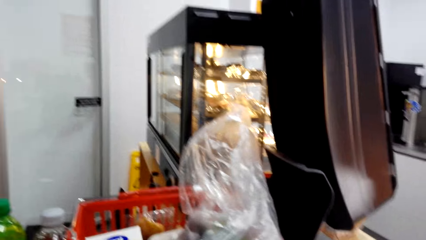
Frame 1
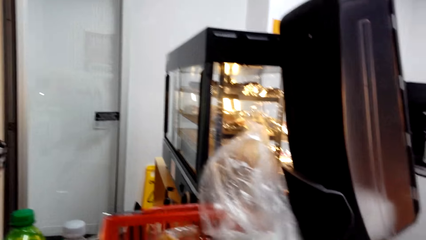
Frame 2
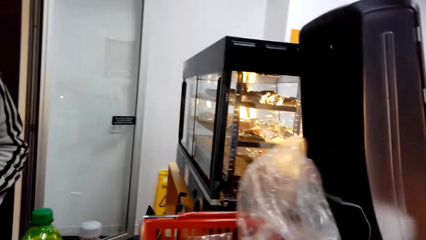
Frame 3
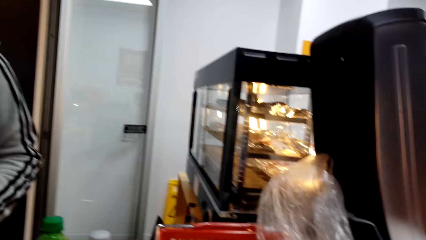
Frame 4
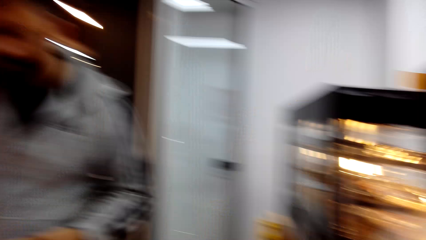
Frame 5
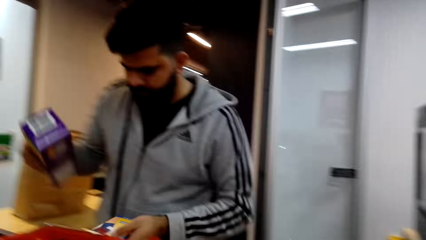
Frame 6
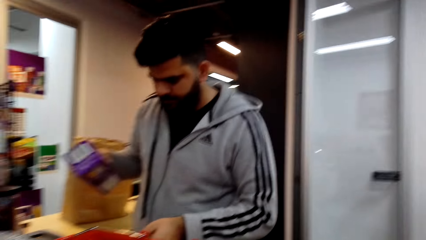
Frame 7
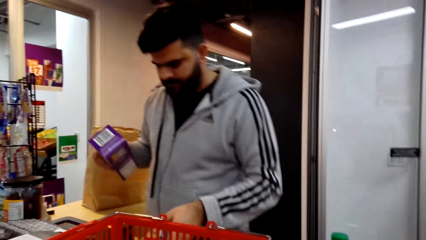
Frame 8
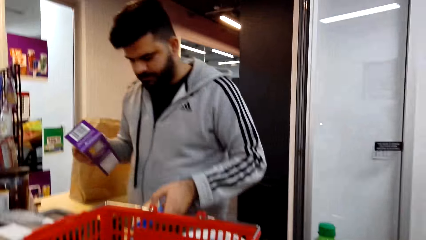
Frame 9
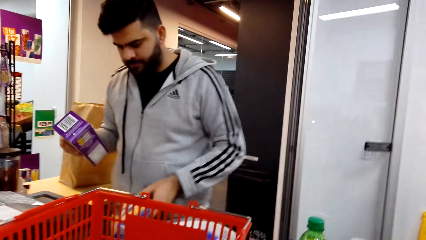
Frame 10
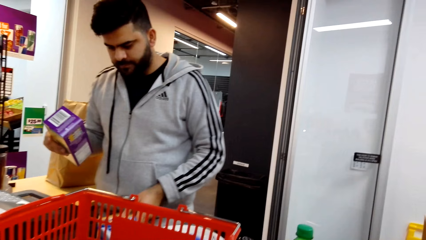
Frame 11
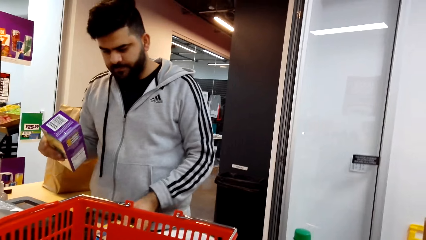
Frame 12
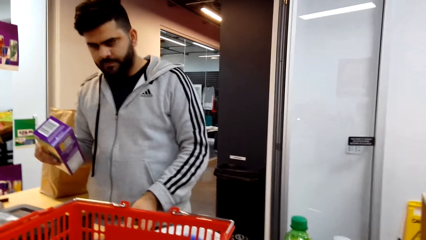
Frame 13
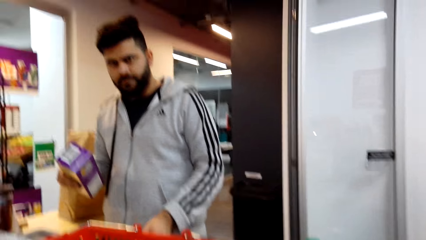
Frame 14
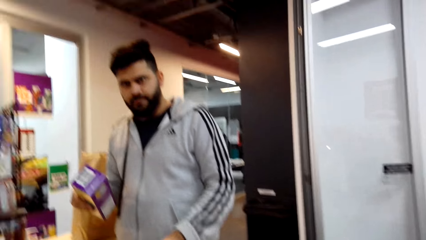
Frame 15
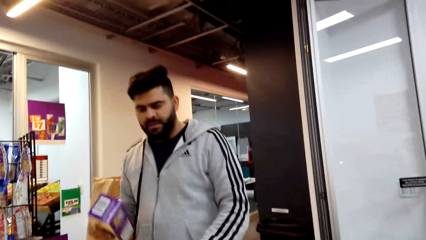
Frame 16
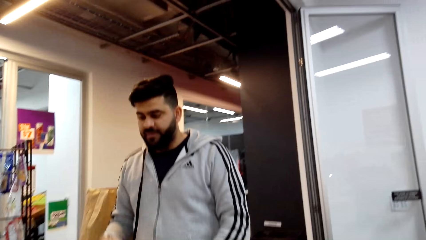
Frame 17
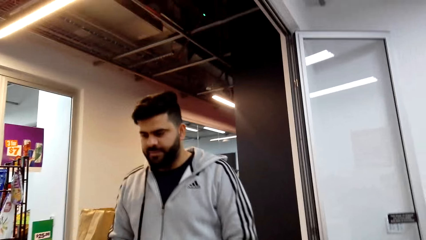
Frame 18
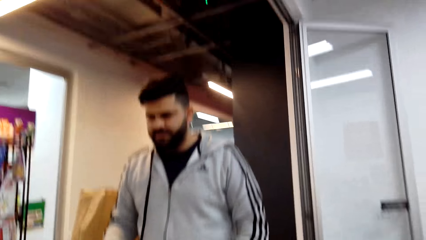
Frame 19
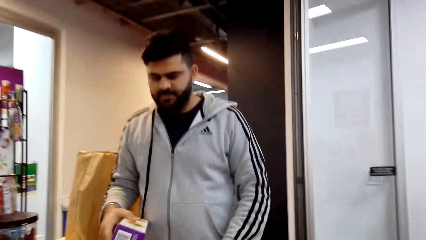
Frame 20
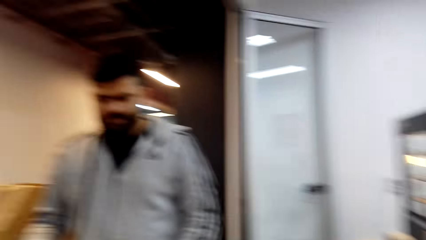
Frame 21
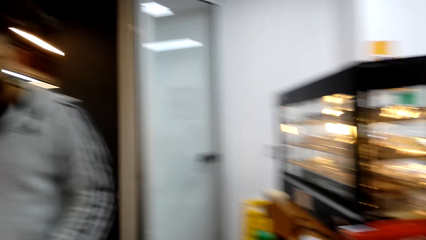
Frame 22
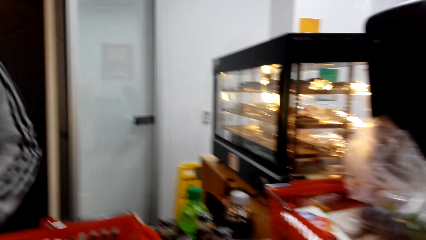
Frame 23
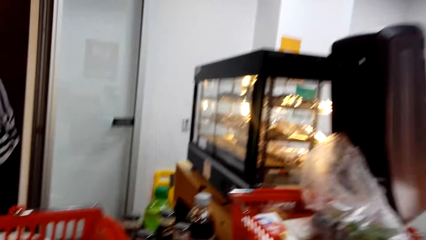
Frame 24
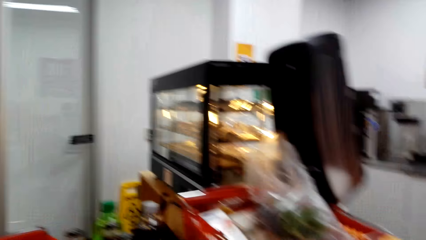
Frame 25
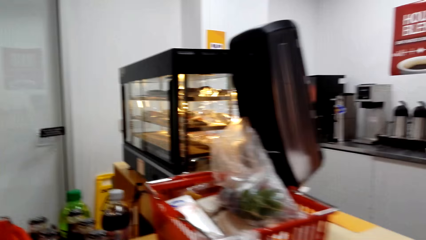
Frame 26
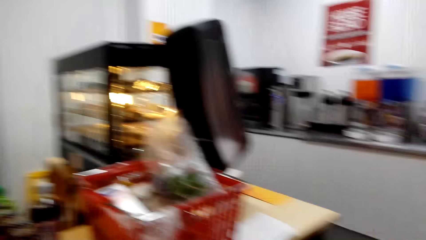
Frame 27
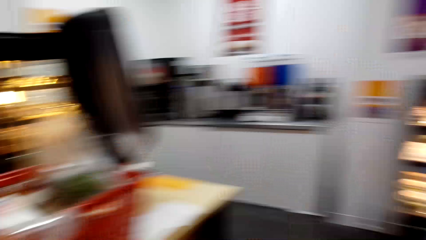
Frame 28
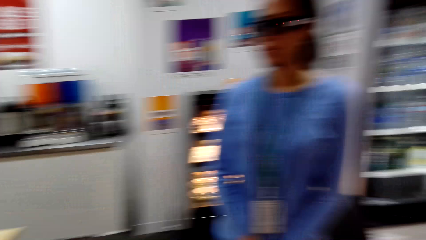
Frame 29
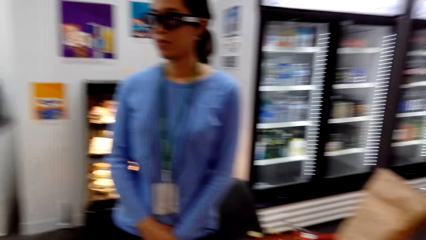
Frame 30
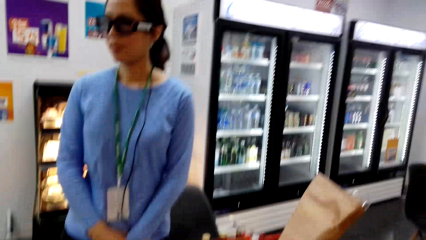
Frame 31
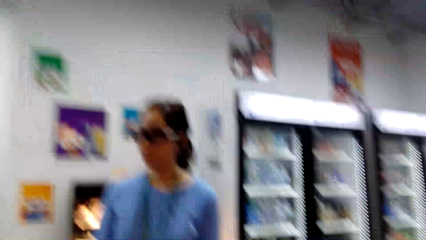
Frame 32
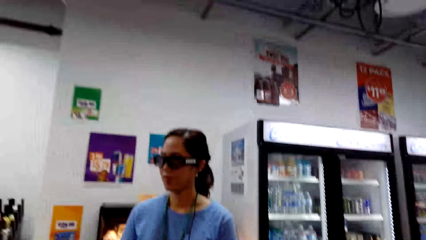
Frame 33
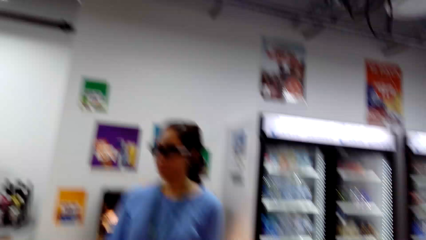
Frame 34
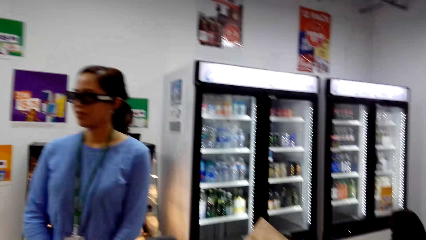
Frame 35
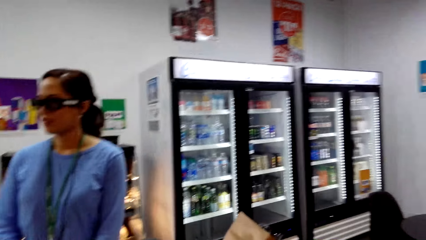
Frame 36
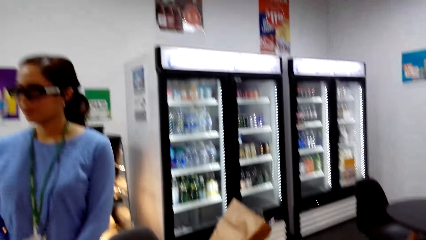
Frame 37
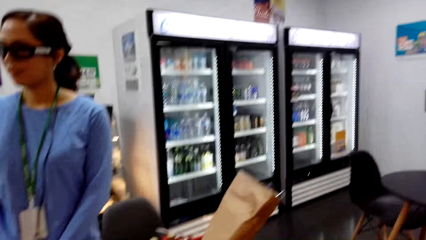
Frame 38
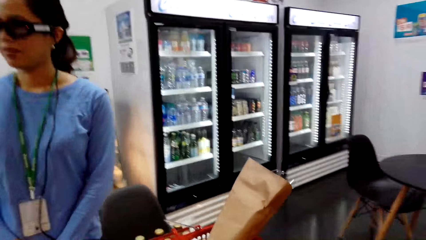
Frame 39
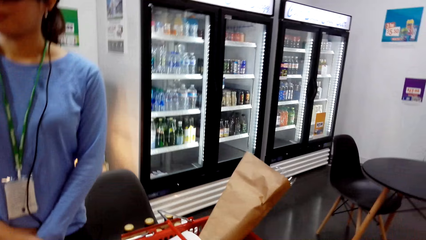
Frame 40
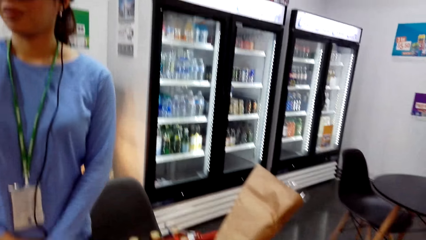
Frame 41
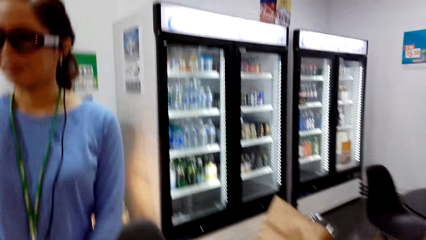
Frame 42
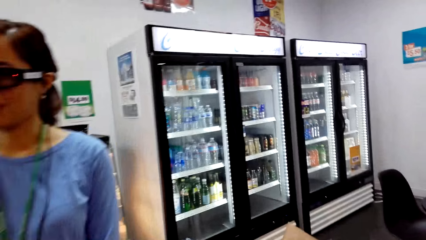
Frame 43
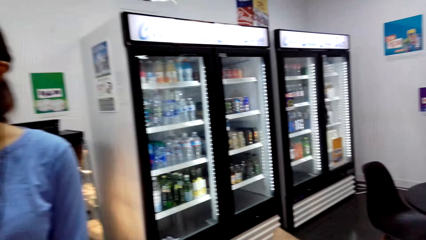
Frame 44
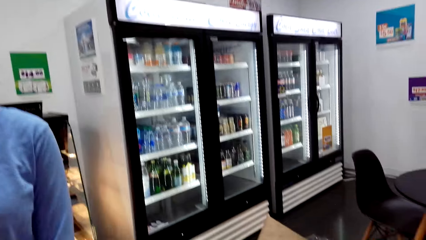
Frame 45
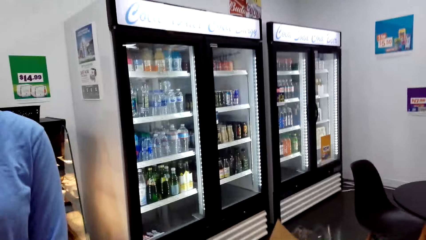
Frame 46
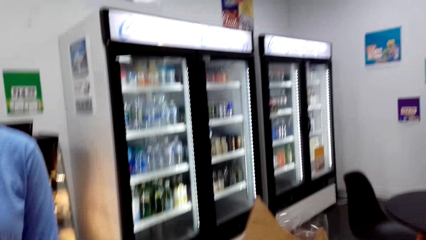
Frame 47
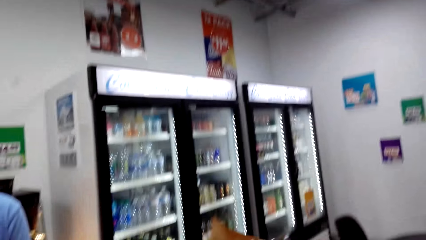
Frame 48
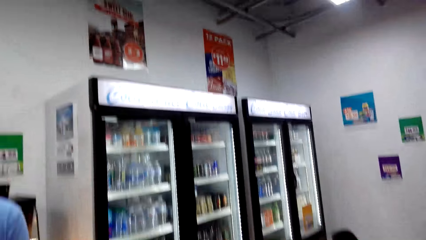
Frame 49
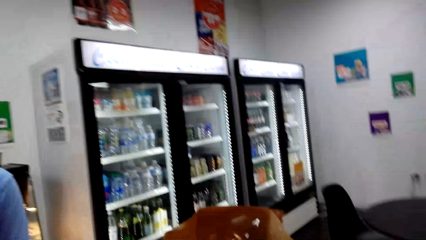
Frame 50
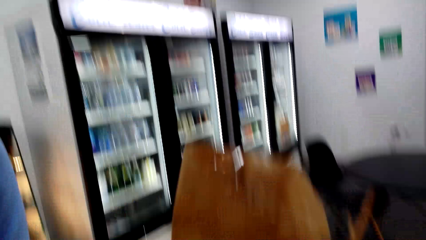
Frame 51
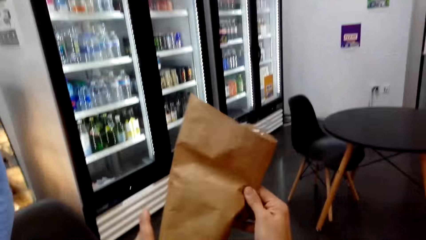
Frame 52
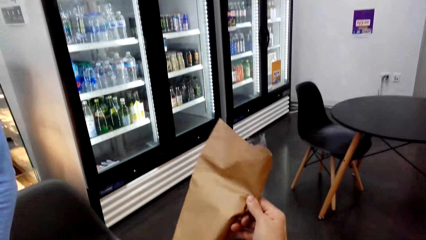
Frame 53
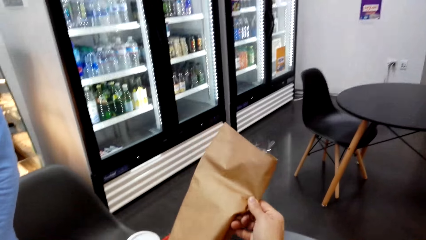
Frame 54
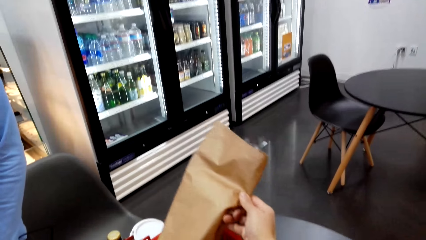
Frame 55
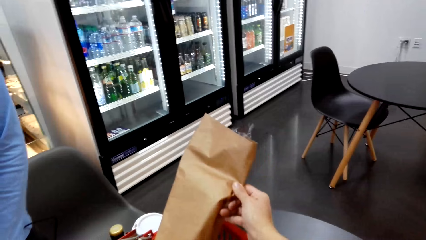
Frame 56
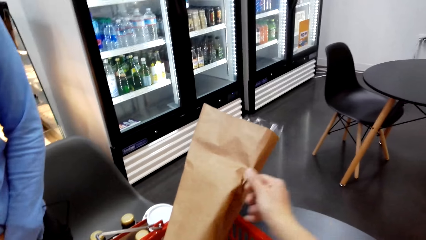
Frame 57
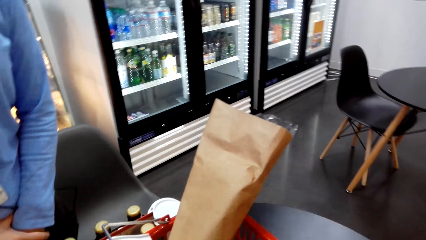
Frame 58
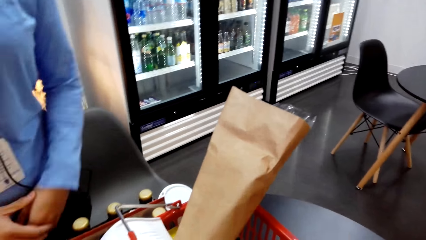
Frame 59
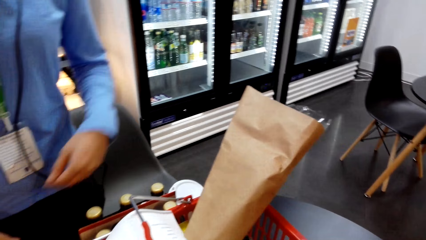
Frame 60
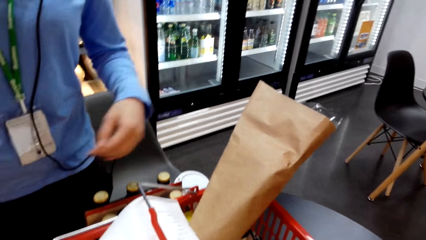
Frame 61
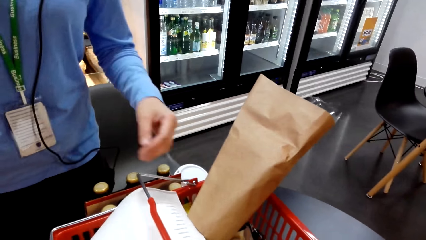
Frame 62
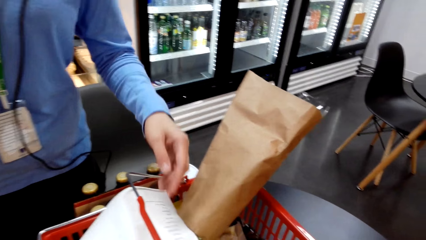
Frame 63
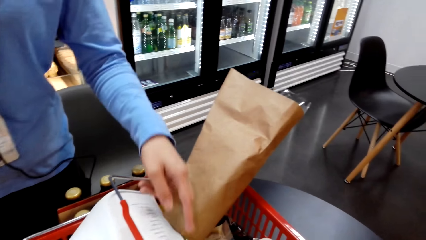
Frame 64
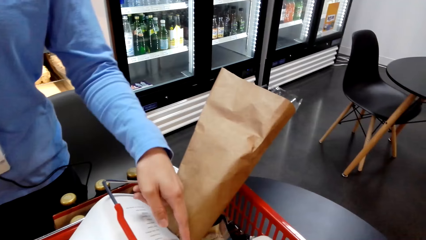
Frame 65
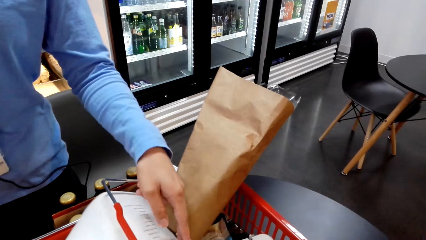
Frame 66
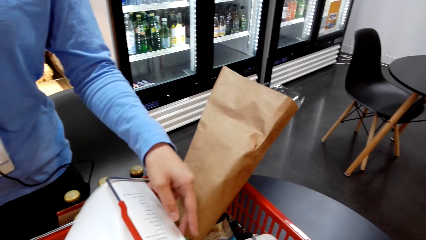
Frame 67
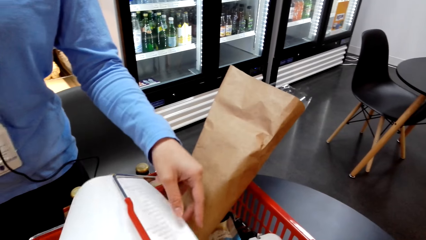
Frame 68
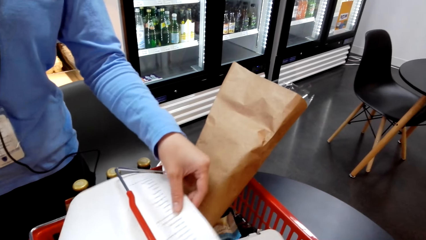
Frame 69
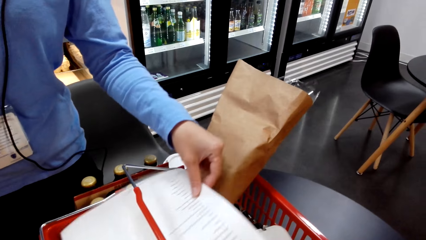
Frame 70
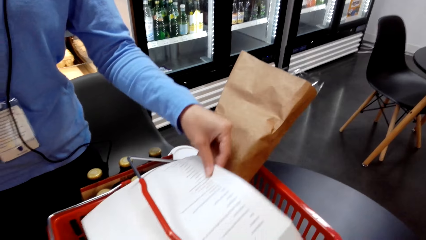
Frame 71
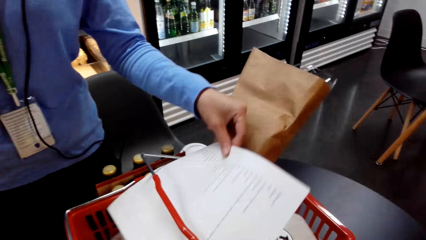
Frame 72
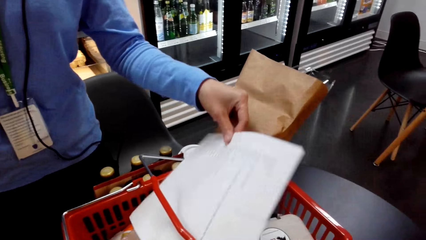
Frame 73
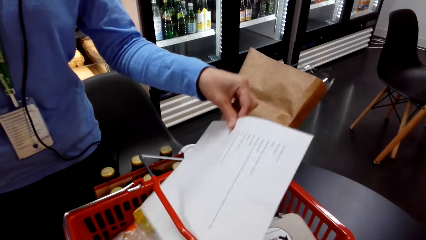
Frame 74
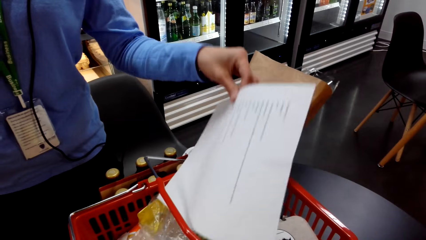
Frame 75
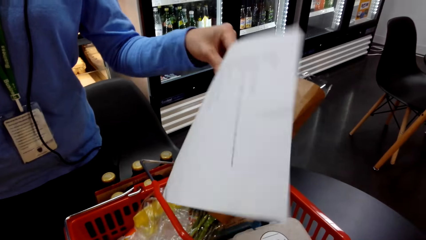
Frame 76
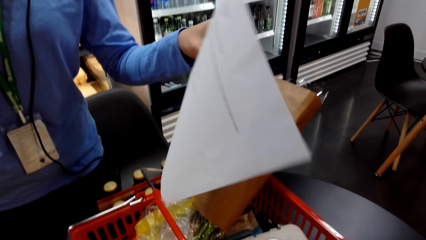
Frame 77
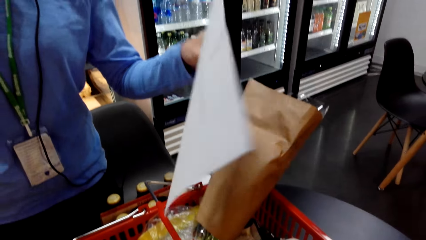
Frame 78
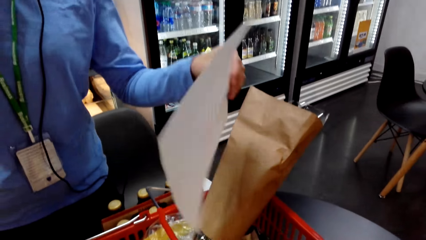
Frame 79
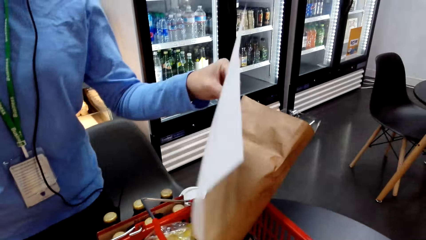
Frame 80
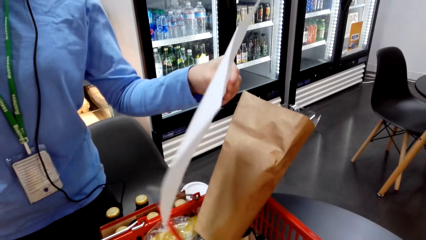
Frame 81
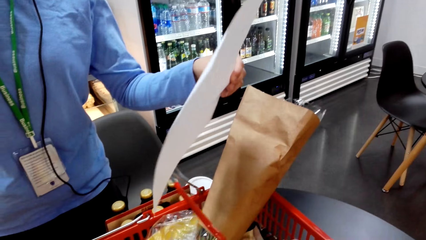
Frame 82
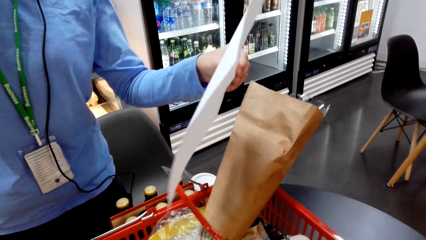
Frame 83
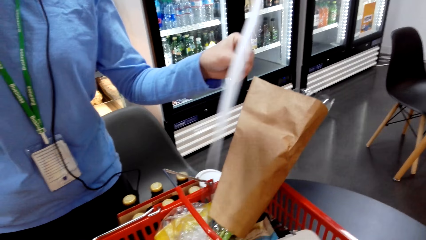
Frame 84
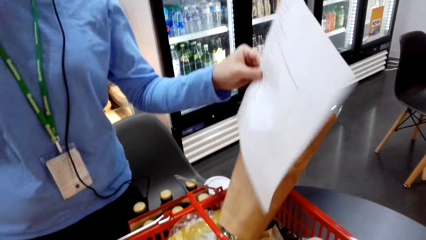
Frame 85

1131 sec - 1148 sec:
The camera wearer talks to a man. They converse with the man and a woman. They pick the grocery bag on the shopping basket. They hold the package. They put the grocery bag in the shopping bag. A person touches the paper in the shopping basket. The woman picks up the record list.
